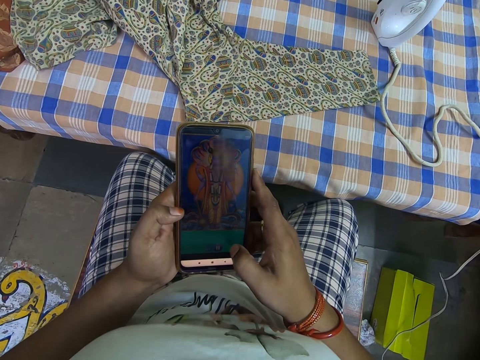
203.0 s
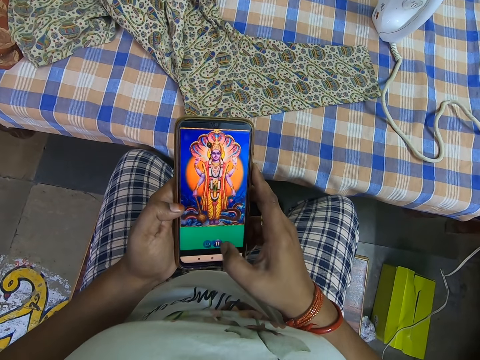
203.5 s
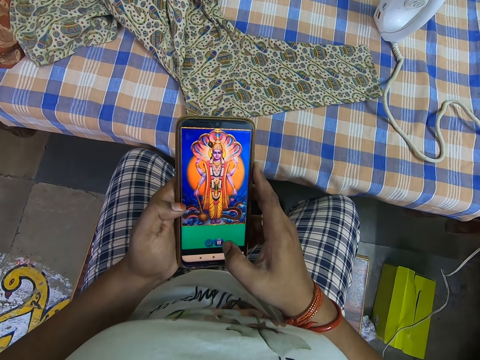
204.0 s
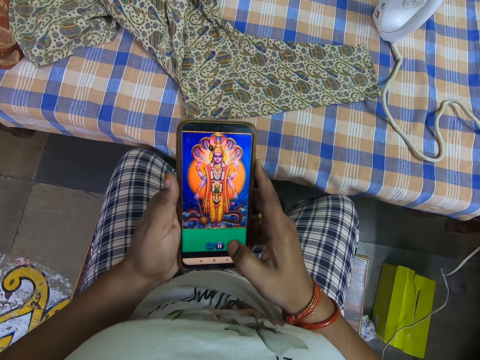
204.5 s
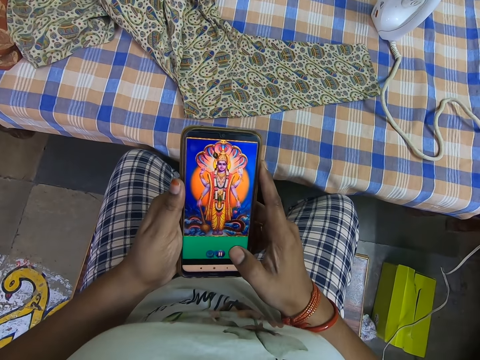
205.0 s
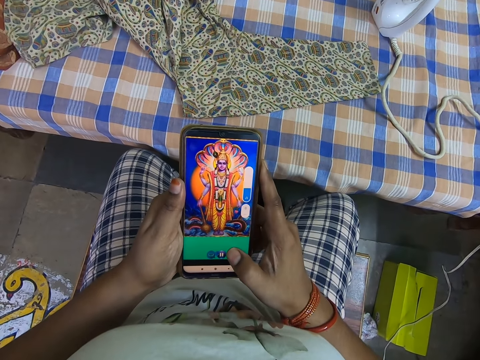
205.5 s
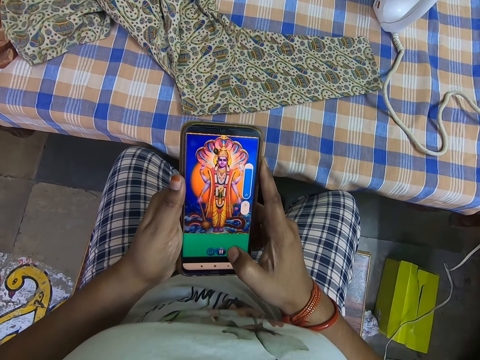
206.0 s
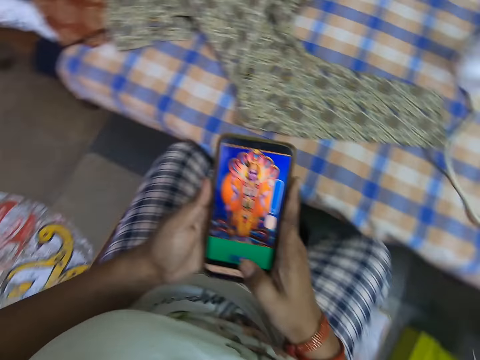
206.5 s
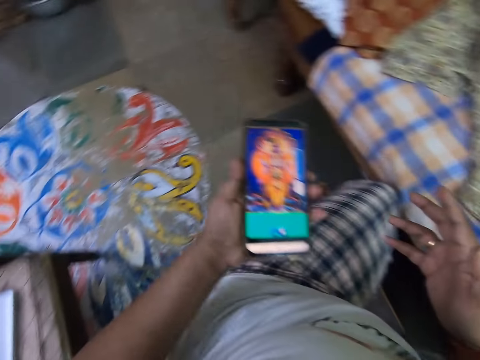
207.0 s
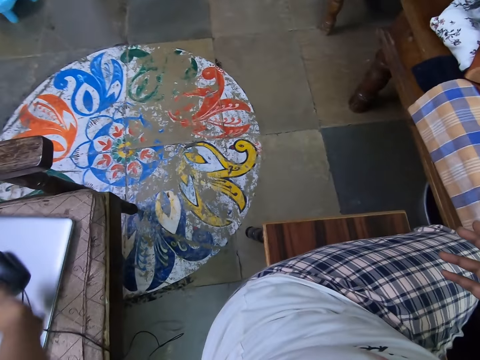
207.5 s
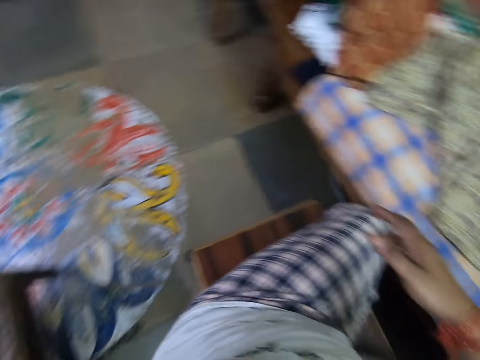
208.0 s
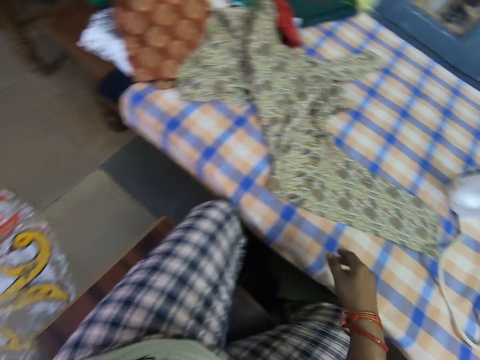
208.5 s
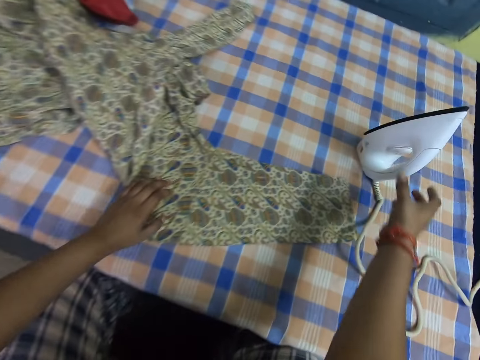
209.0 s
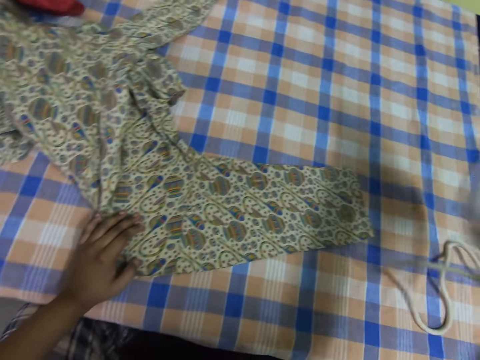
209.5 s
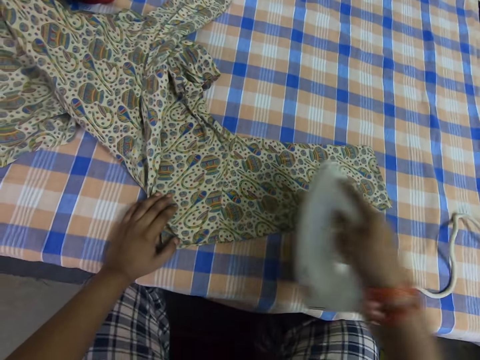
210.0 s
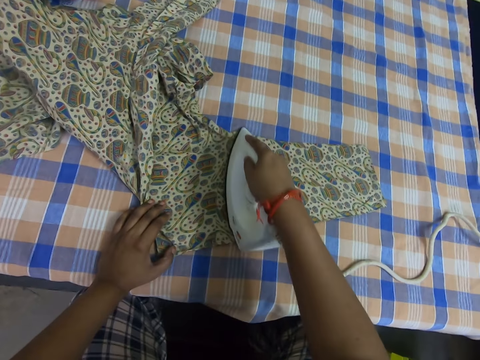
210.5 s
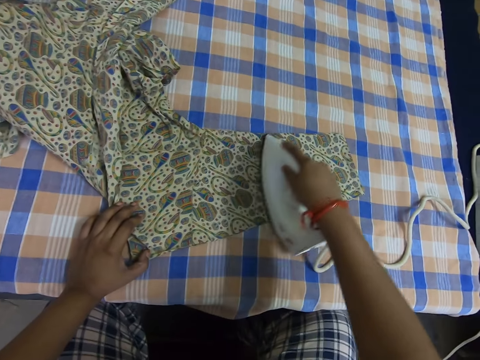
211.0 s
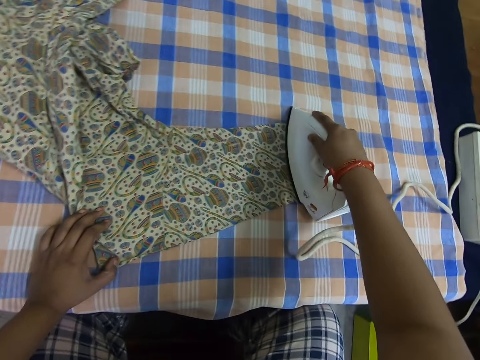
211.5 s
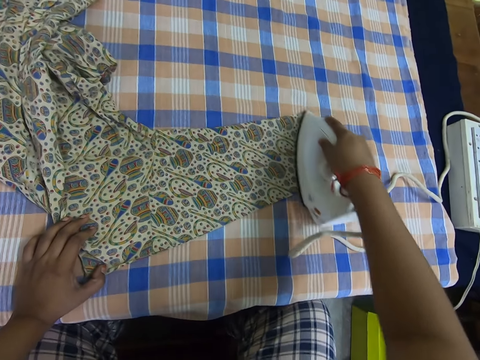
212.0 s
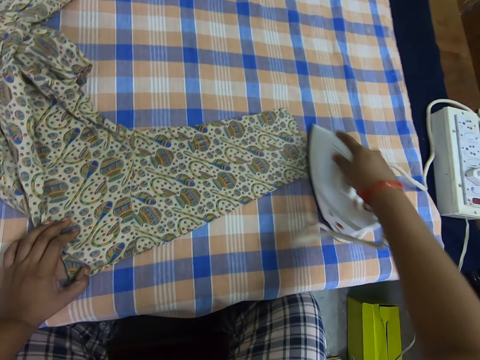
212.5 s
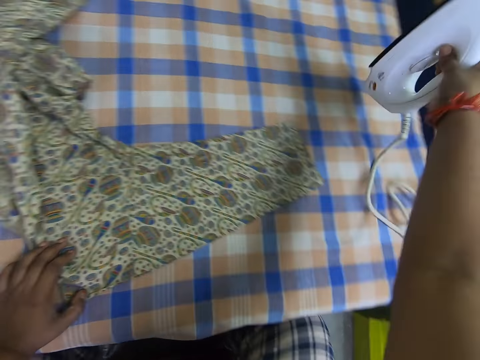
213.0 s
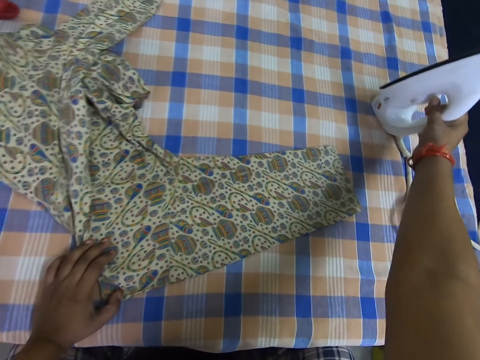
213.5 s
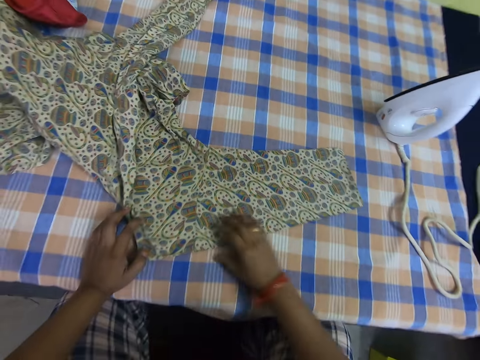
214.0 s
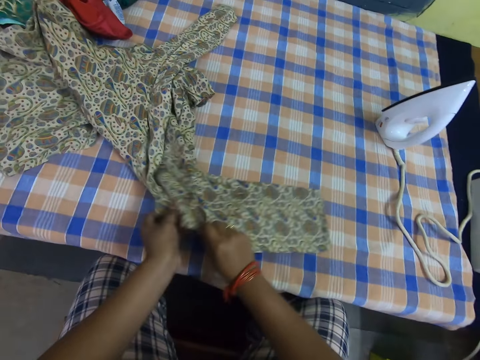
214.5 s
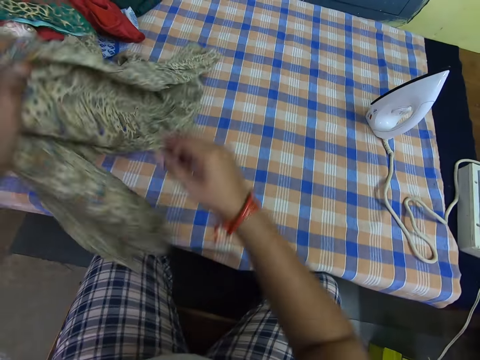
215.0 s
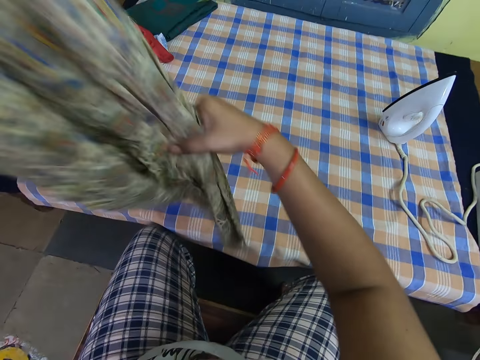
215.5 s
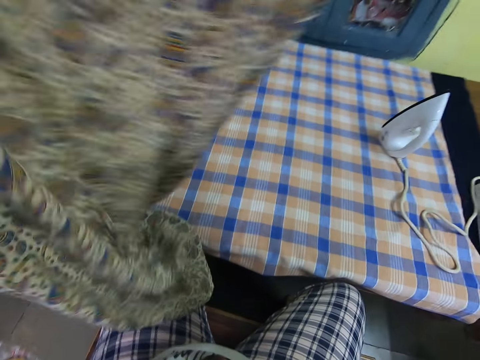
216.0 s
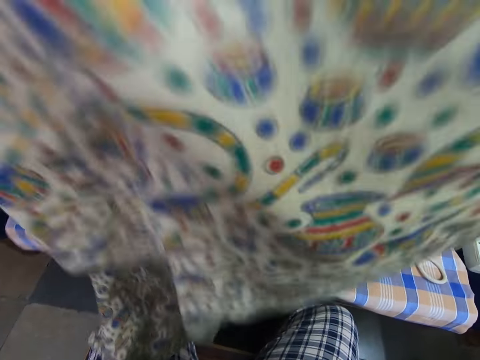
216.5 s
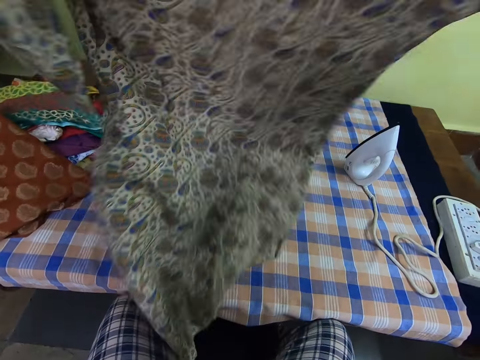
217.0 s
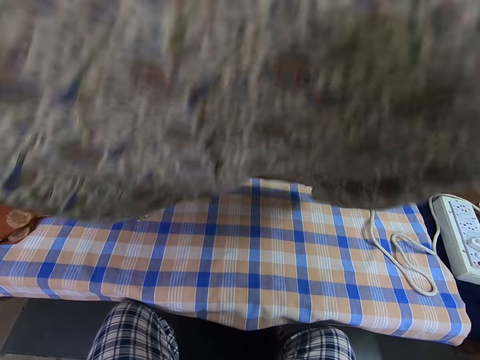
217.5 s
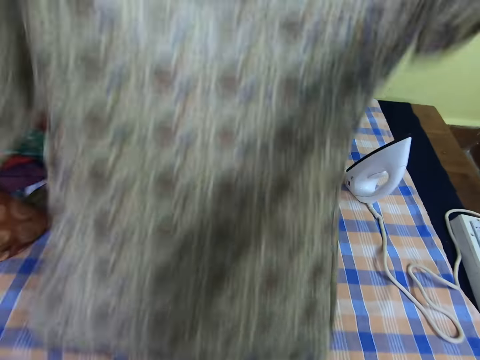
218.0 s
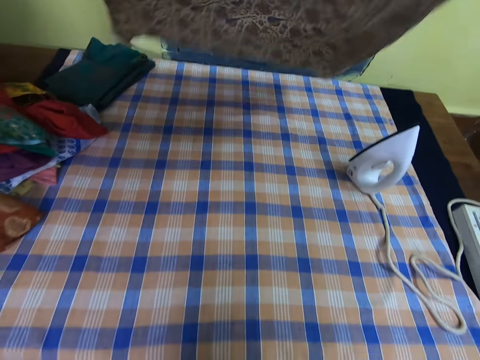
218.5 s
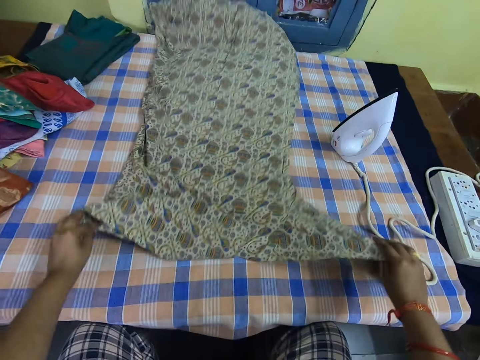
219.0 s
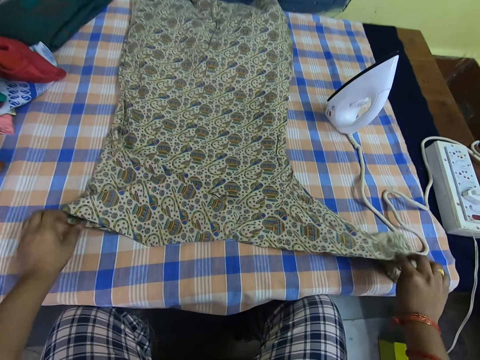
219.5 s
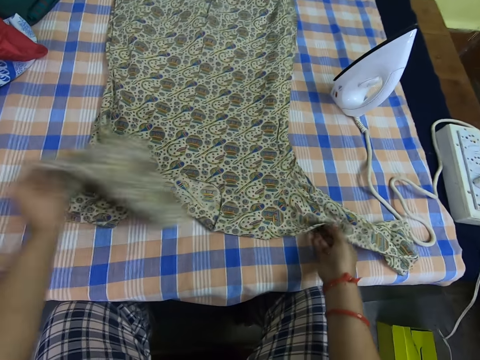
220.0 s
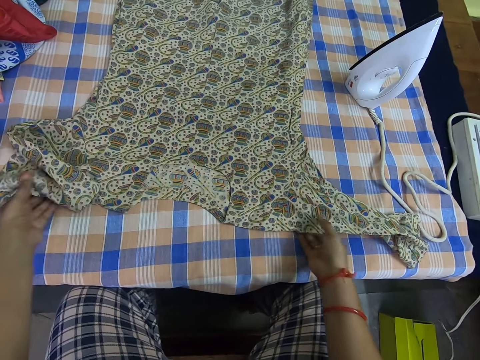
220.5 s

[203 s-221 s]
The camera wearer drops the phone on the chair. She carries the iron on the table with her right hand. She takes the iron box on the bed. She irons her clothes on the bed. She drops the iron on the table. She adjusts the clothes on the table, lifts the clothes up and puts the clothes down on the bed.

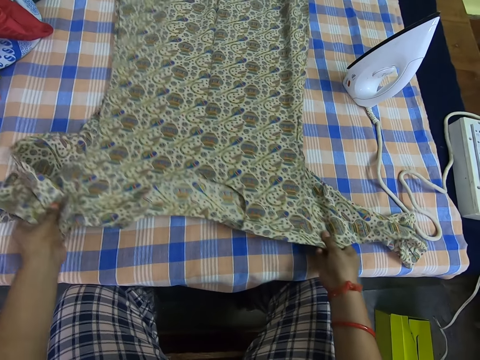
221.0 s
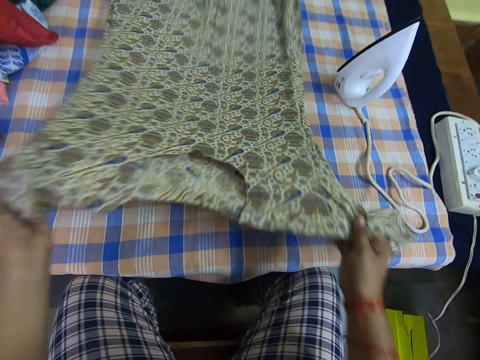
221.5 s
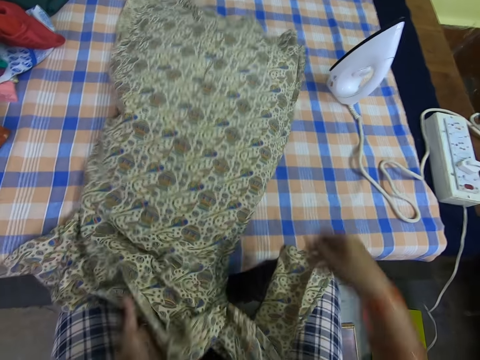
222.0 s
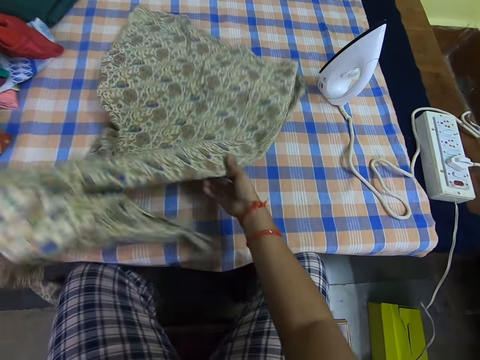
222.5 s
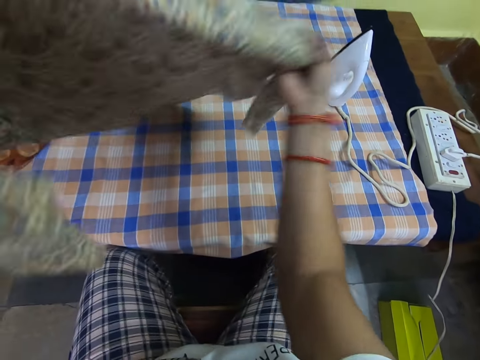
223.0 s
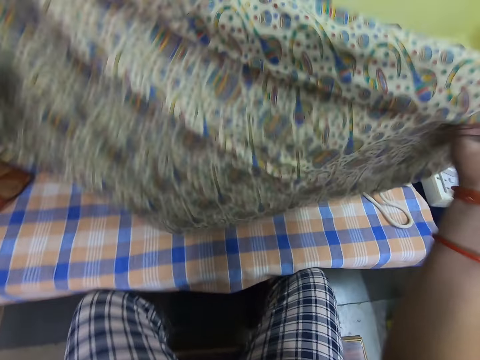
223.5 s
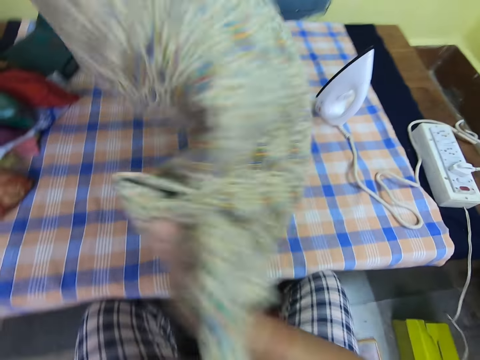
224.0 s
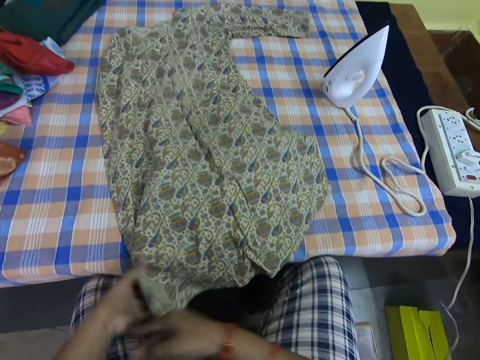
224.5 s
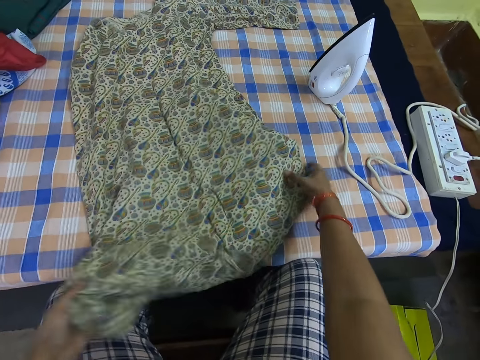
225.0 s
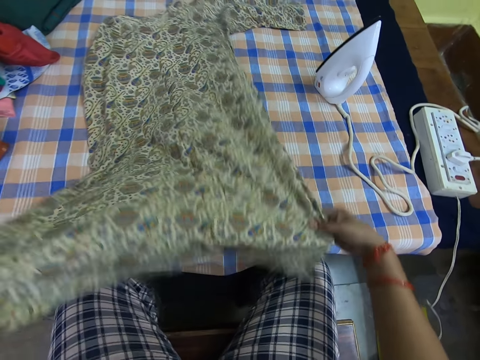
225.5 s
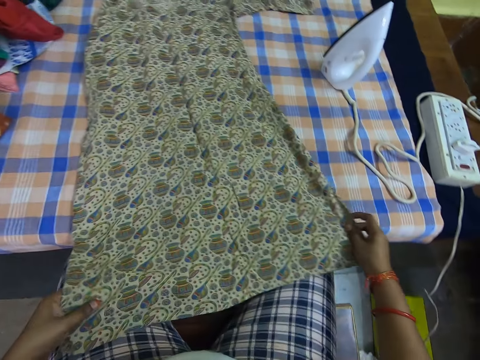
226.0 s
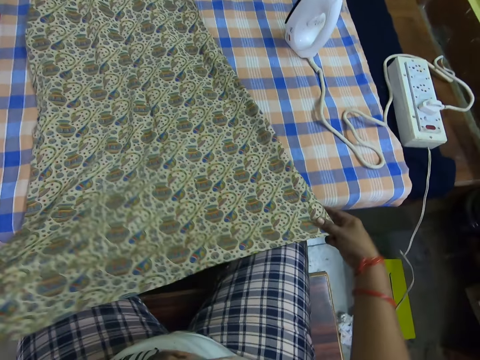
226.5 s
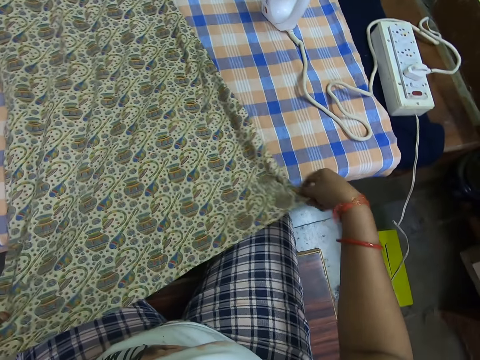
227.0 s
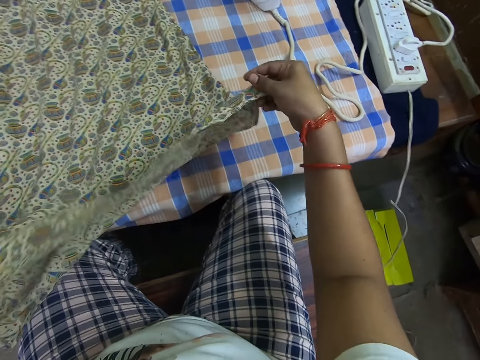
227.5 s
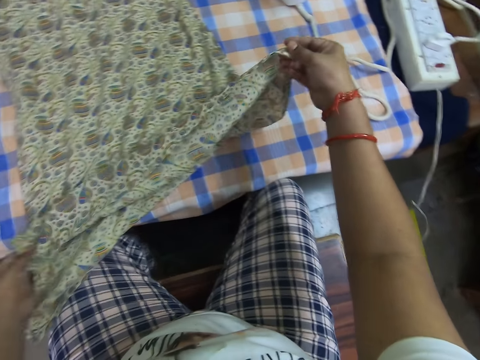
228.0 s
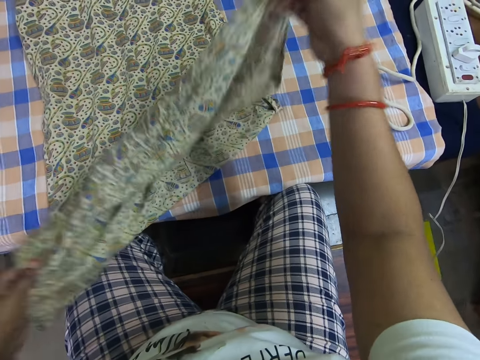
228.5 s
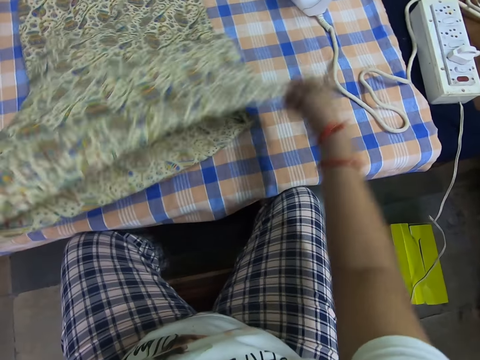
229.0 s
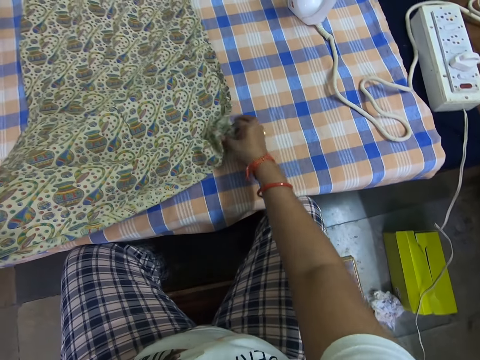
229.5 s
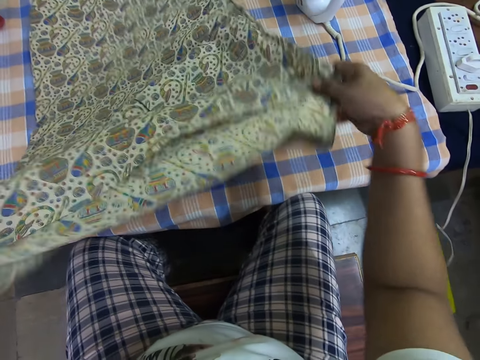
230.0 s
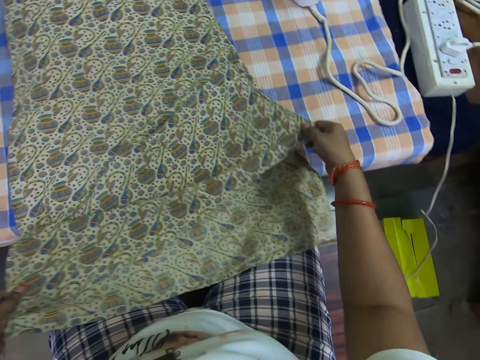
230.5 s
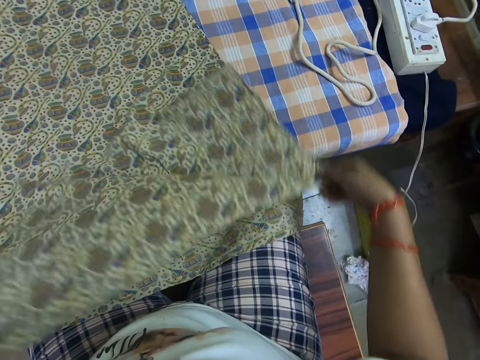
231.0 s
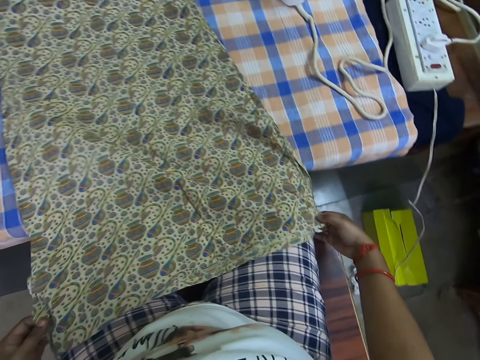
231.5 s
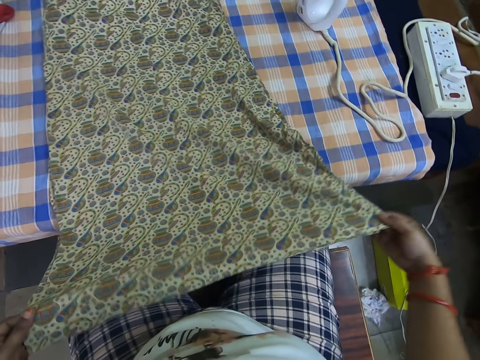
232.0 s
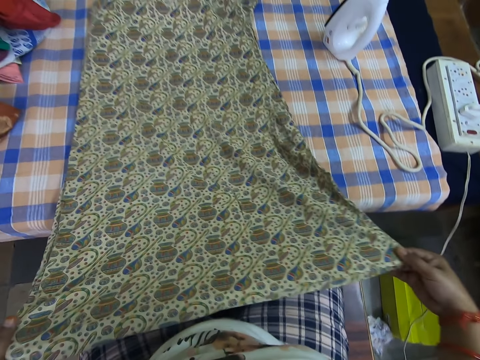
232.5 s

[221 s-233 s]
The camera wearer straightens the clothes.
